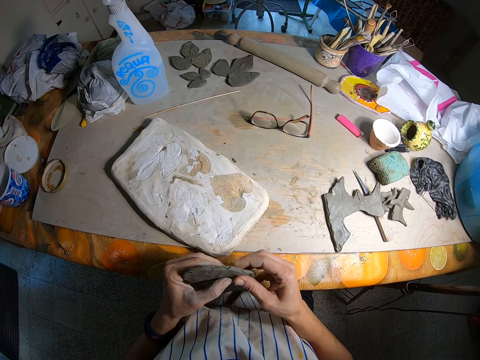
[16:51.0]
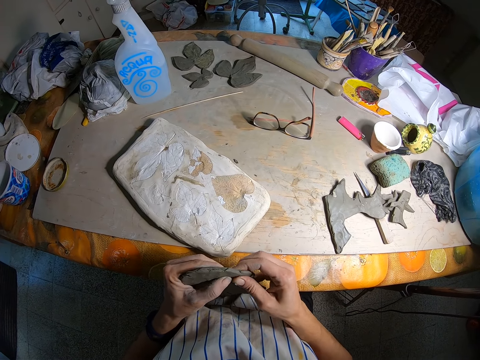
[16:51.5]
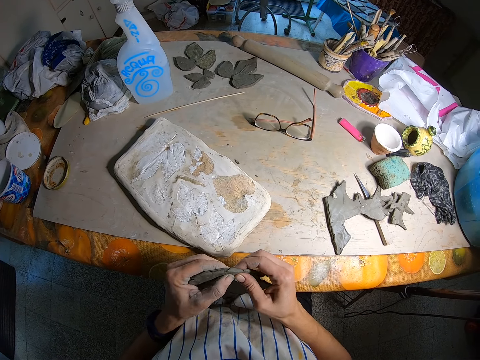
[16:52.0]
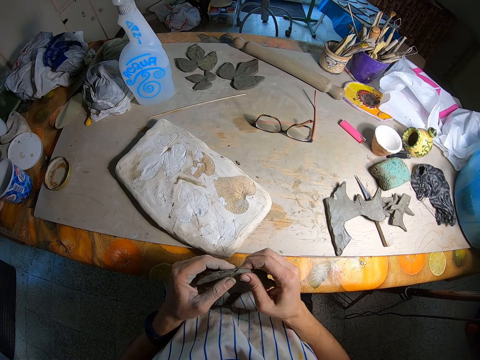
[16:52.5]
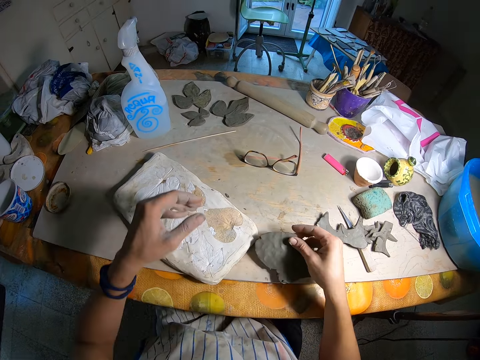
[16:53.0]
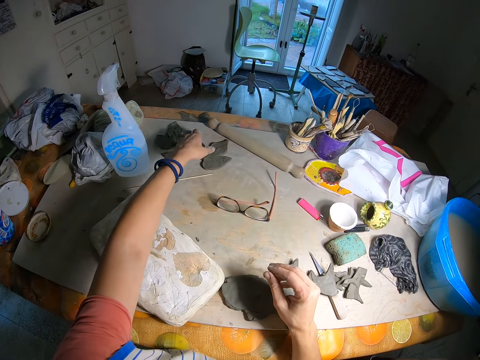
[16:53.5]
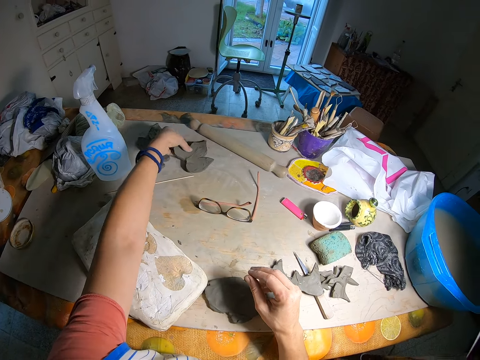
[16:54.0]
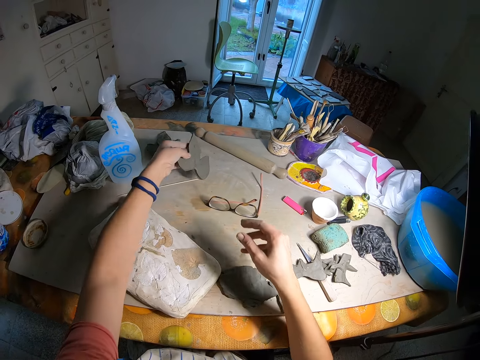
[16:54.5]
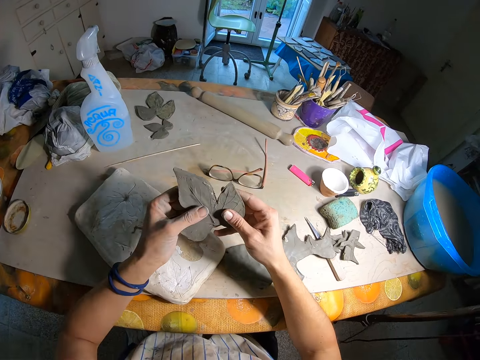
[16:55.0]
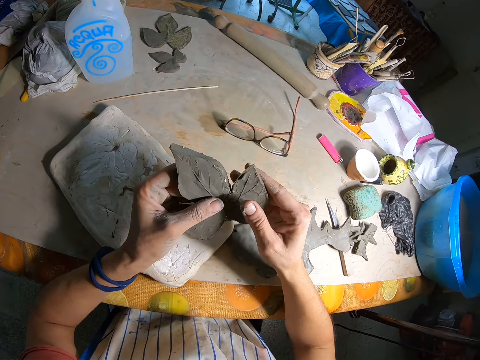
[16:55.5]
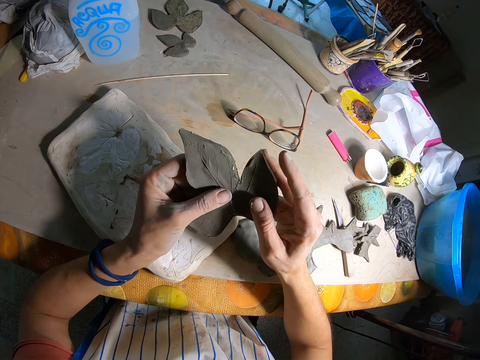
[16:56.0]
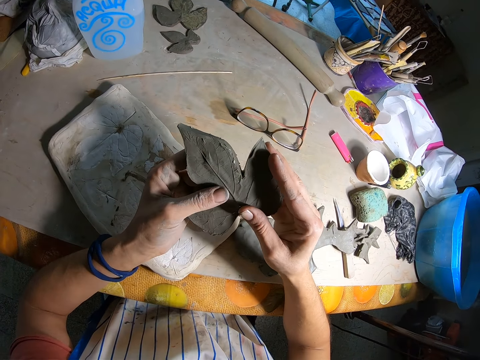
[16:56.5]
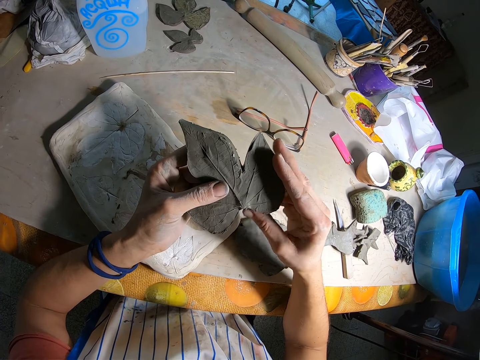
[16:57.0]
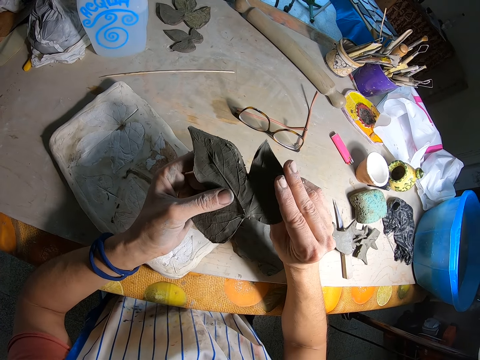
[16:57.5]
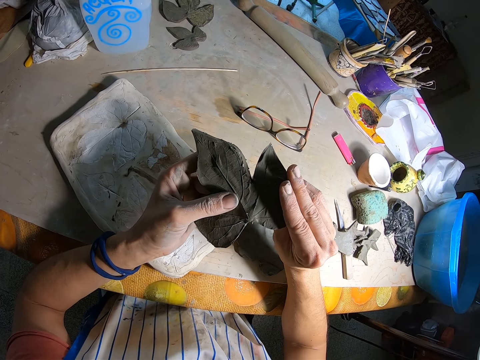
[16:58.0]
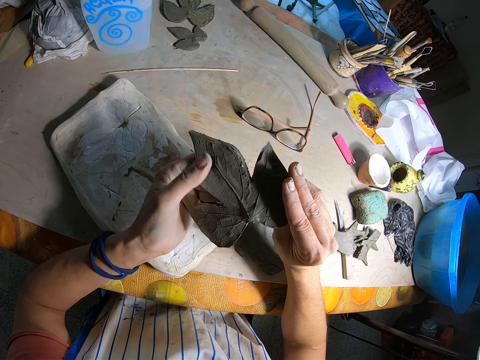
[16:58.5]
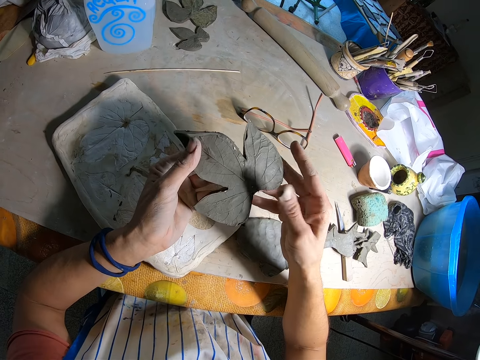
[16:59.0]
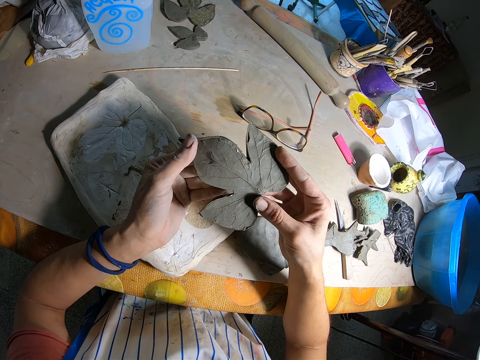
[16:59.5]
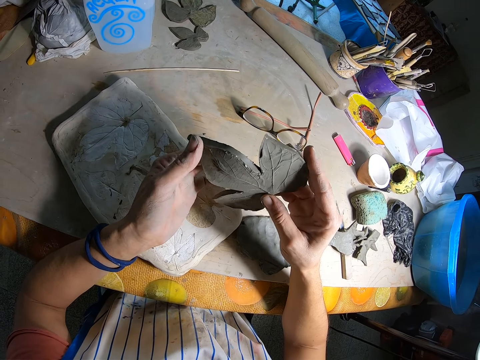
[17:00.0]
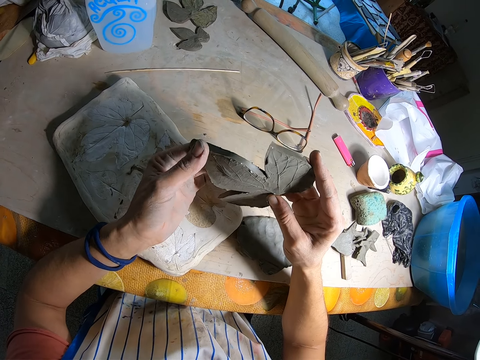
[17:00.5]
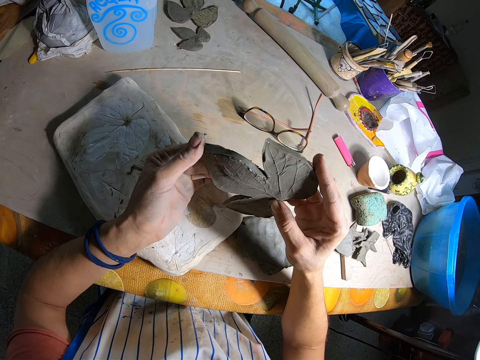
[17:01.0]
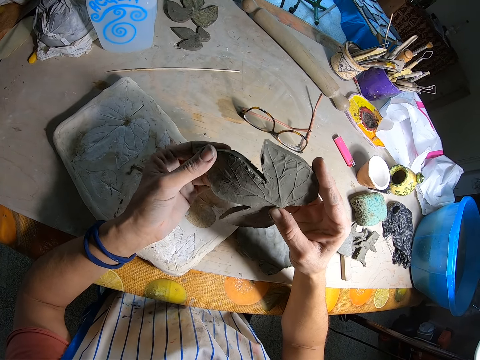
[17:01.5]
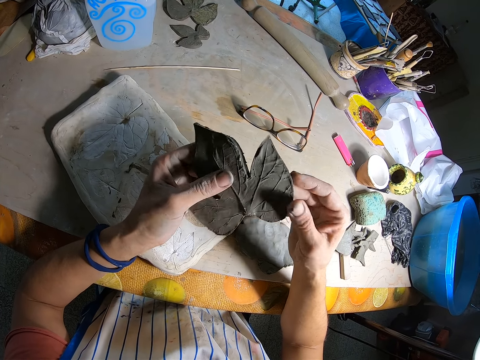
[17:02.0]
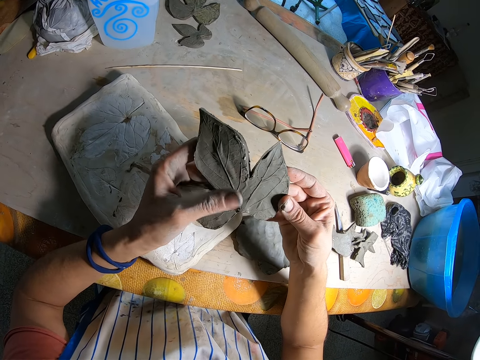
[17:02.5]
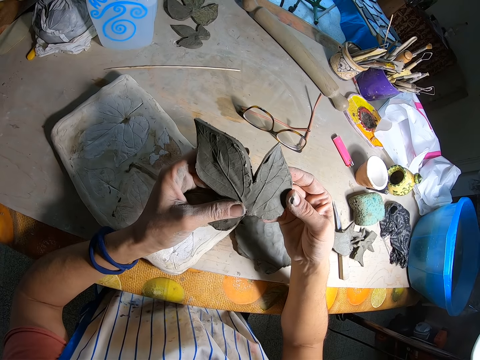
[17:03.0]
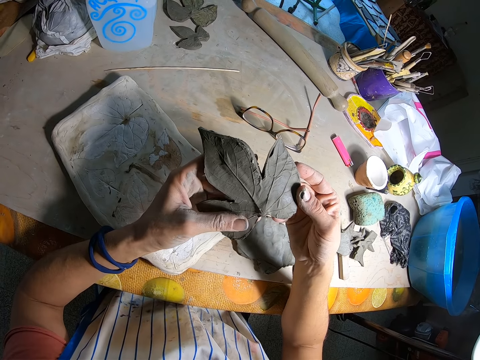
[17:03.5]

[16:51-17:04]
The camera wearer removes his left hand from the polymer clay. He drops the clay on the table with his right hand. He picks up the polymer clay from the table with his left hand. He holds the clay with both hands. He dresses the clay with both hands. He presses the polymer clay with the right hand. He presses the polymer clay with the right hand thumb. He presses the polymer clay with the left hand thumb.

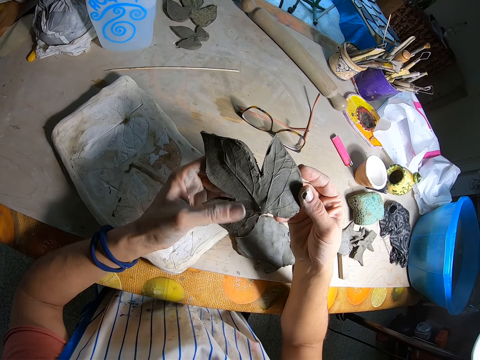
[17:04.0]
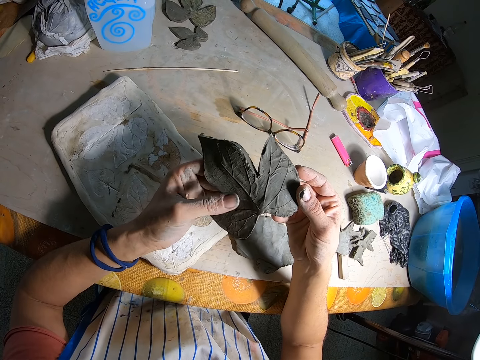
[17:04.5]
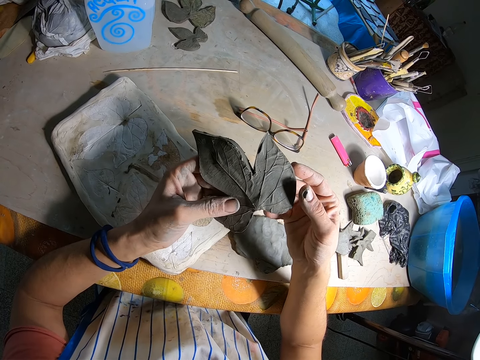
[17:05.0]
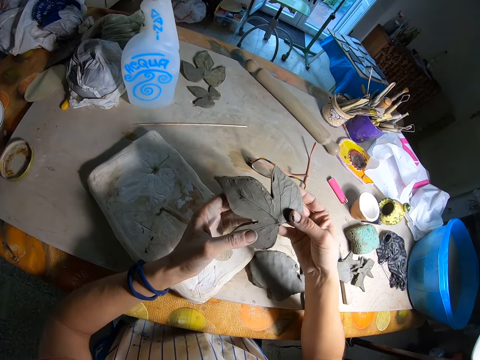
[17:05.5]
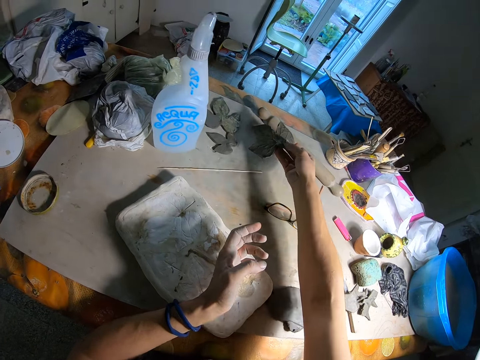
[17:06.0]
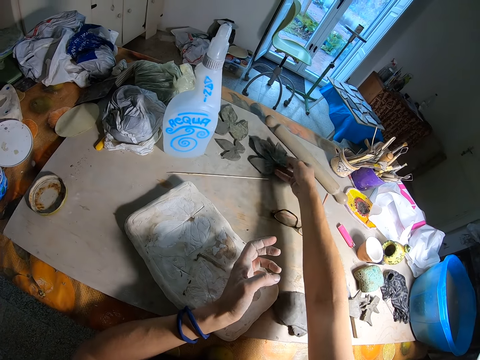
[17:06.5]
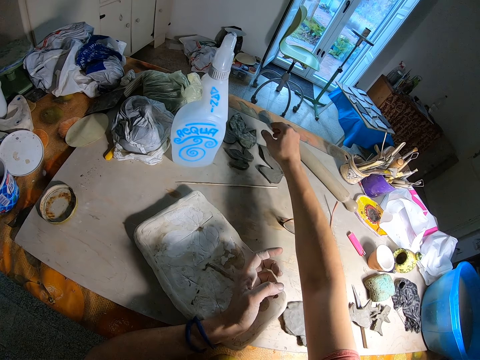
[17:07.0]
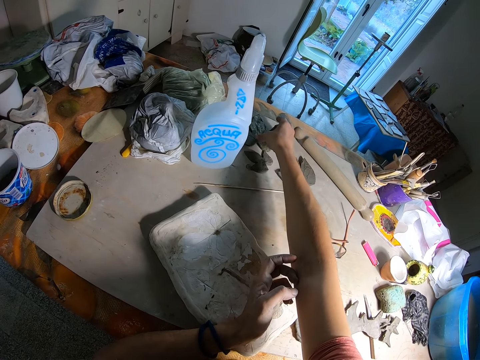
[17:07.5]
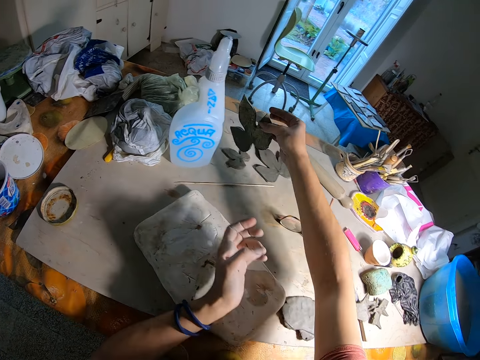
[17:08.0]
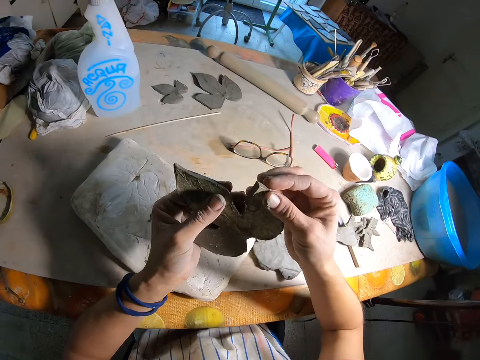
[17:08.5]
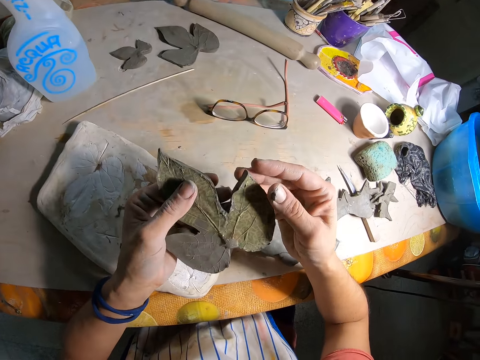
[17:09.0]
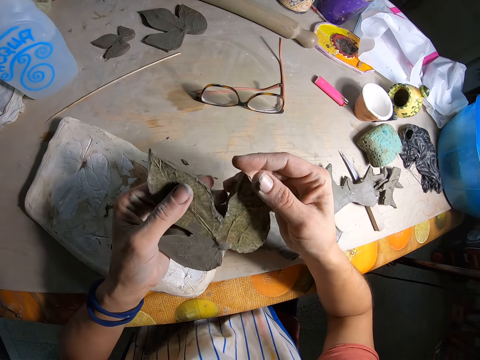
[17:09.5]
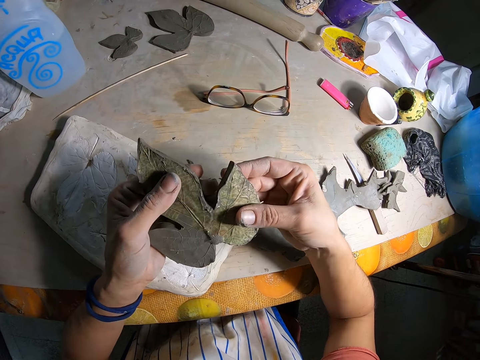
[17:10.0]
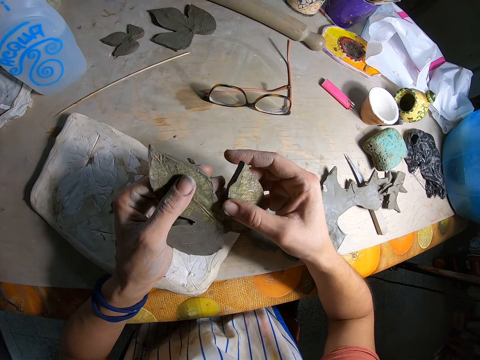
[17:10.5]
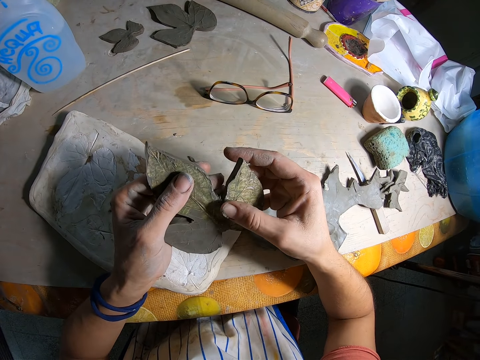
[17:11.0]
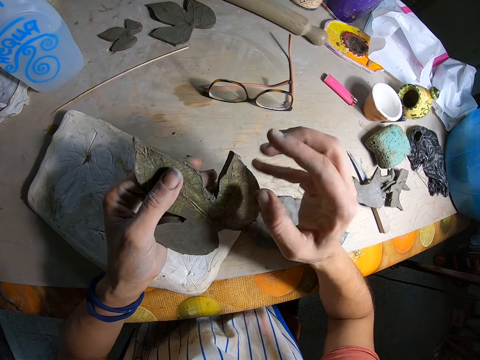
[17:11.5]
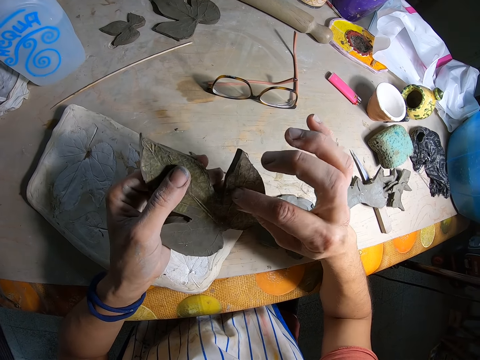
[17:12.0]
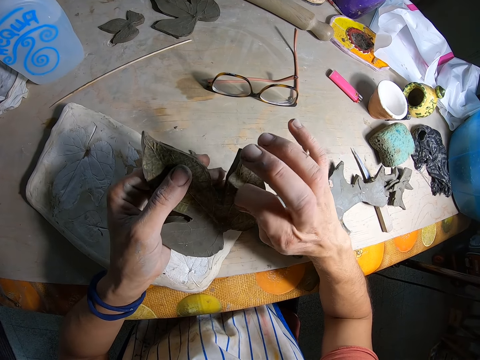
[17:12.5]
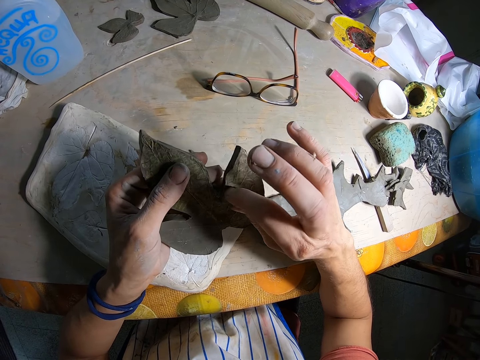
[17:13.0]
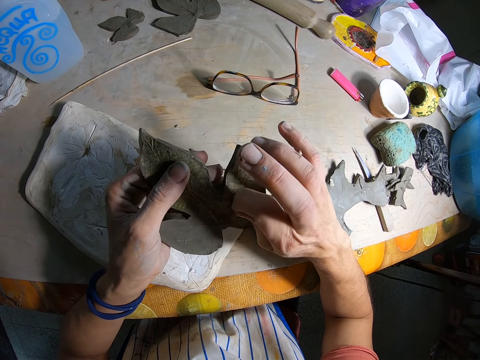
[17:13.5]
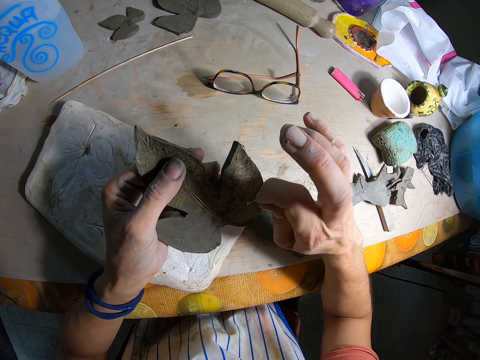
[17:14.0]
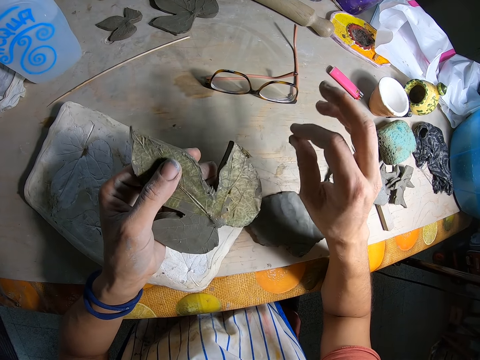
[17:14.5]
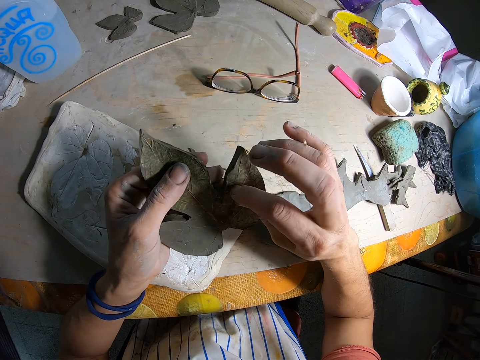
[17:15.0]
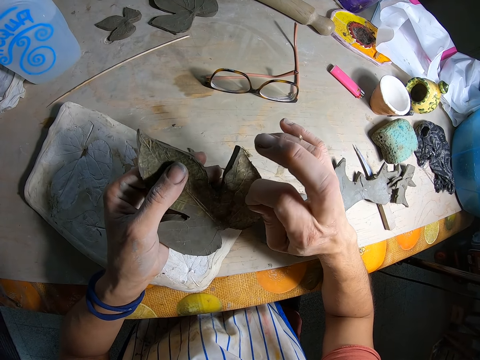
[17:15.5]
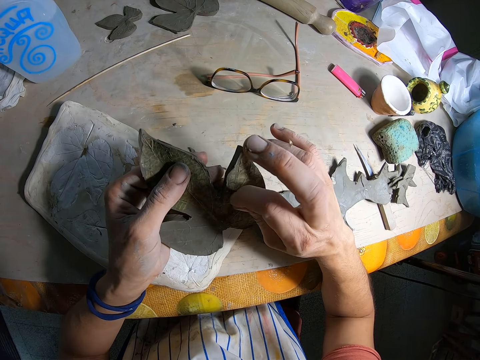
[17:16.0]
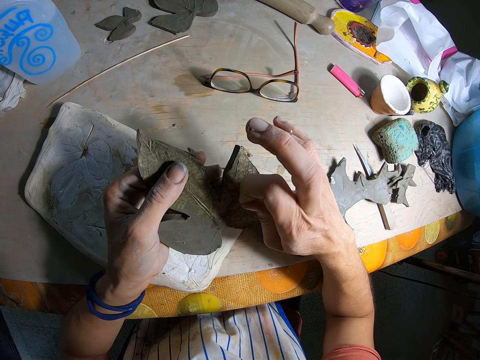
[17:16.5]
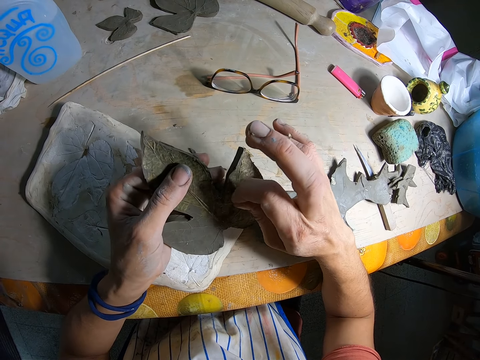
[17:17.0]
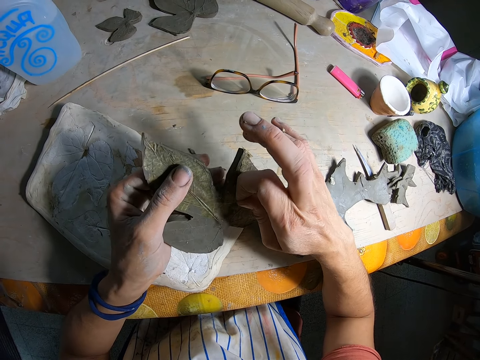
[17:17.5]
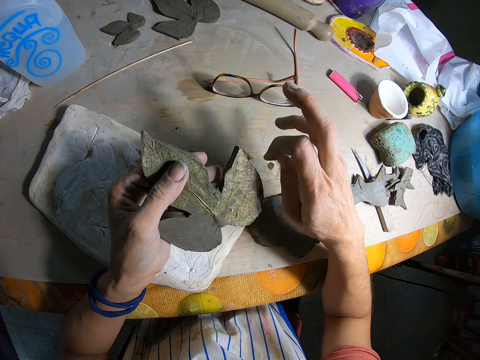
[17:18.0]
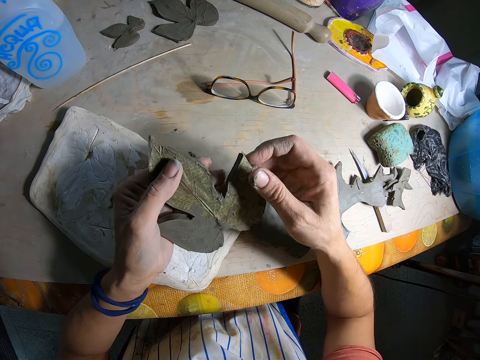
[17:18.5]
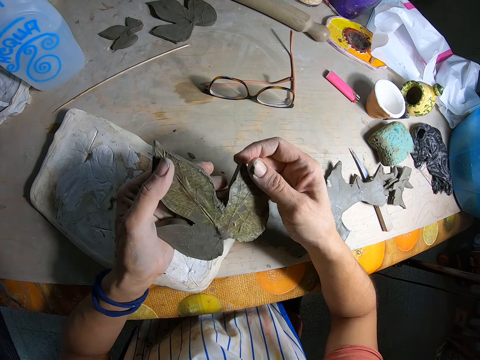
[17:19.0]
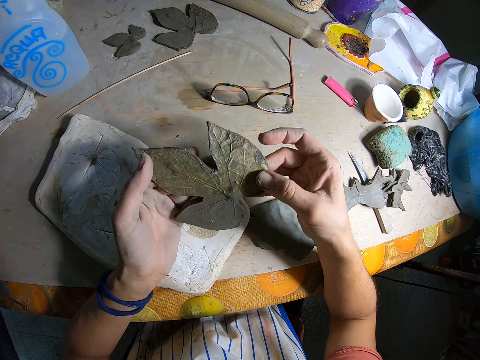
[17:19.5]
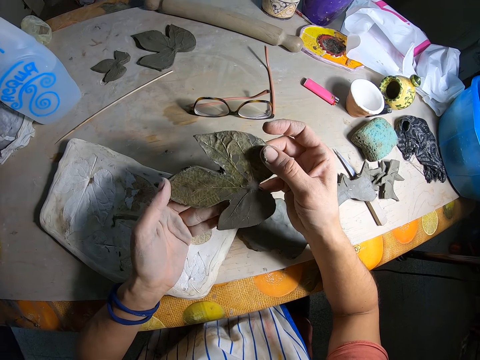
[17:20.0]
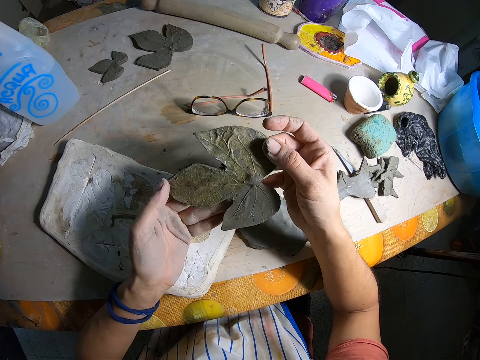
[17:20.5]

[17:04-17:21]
The camera wearer presses the polymer clay with the right hand. He removes his left hand from the clay. He holds the polymer clay with the right hand. He drops the clay on the table with his right hand. He picks up the clay on the table with his right hand. He holds the clay with both hands. He presses the polymer clay with the right hand thumb. He dresses the clay with his right hand. He removes dirt from the clay with his right hand. He drops the dirt on the table with his right hand. He removes dirt from the clay with his right hand and drops the dirt on the table with his right hand. He adjusts the polymer clay with both hands.
